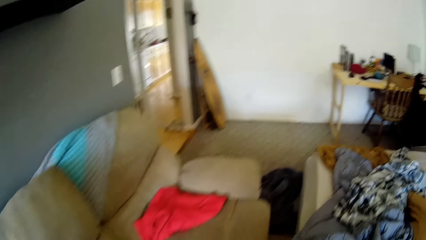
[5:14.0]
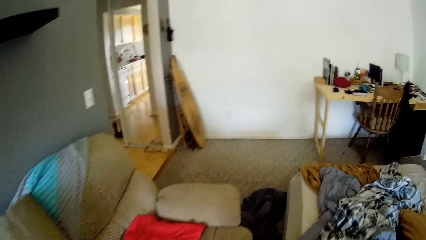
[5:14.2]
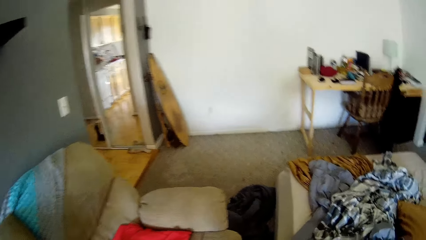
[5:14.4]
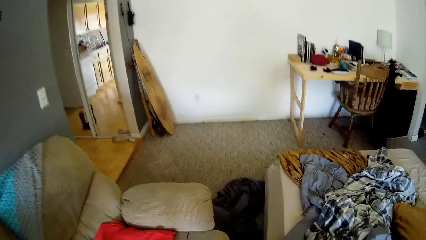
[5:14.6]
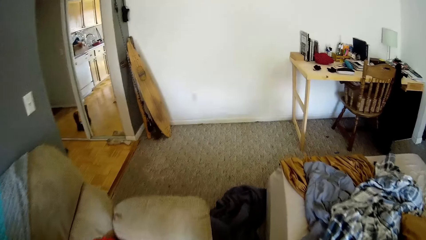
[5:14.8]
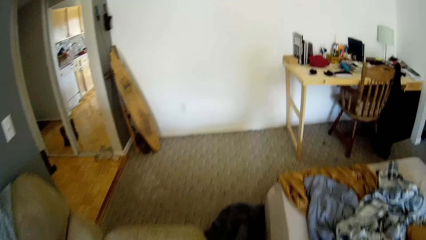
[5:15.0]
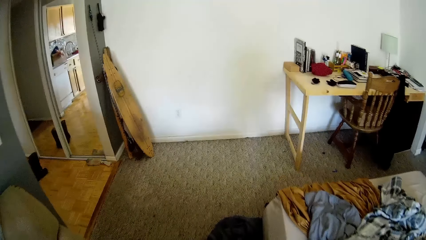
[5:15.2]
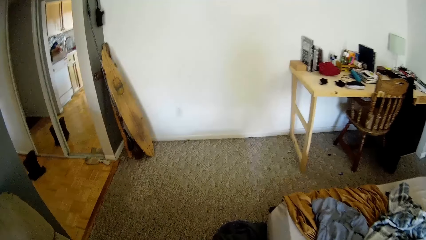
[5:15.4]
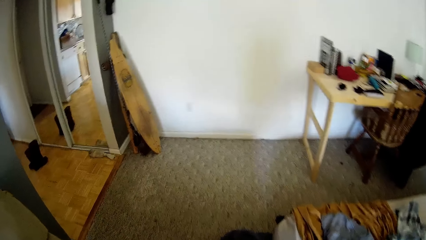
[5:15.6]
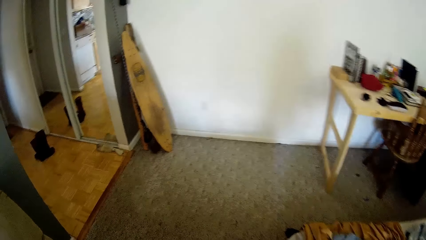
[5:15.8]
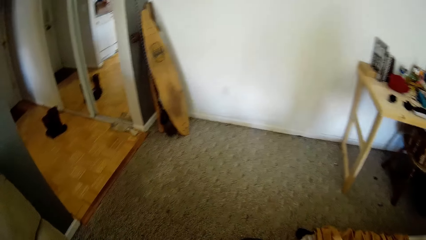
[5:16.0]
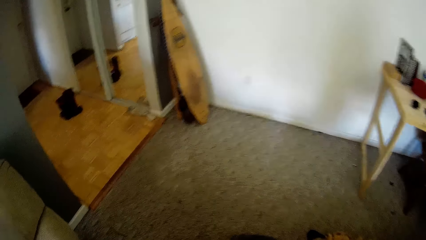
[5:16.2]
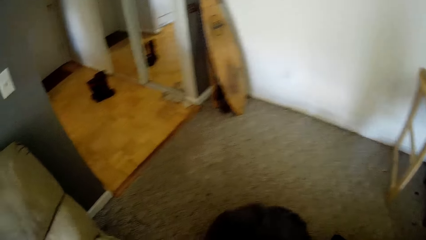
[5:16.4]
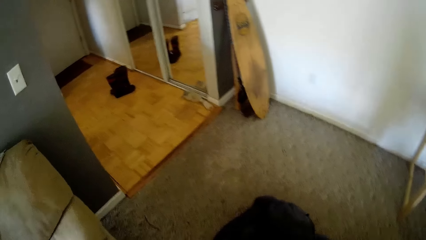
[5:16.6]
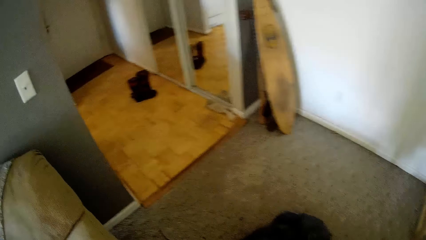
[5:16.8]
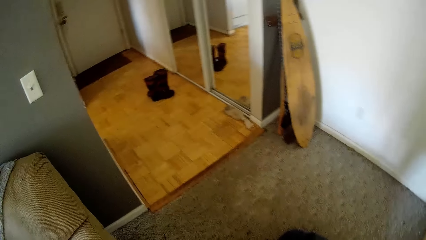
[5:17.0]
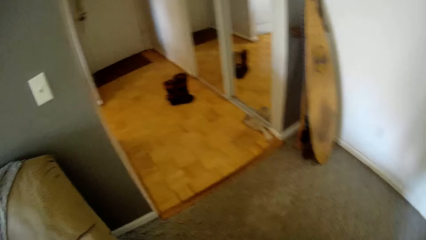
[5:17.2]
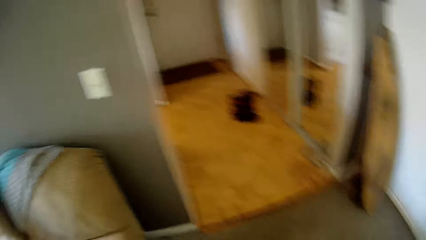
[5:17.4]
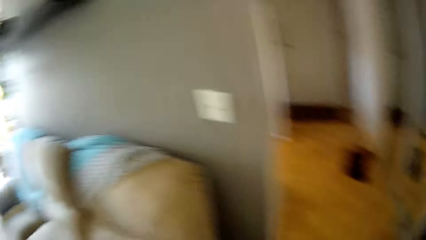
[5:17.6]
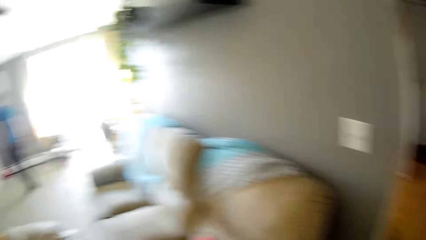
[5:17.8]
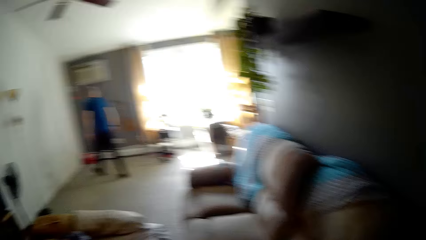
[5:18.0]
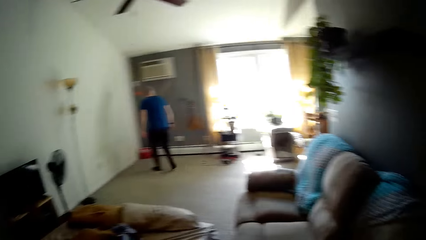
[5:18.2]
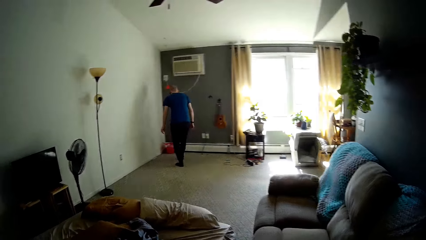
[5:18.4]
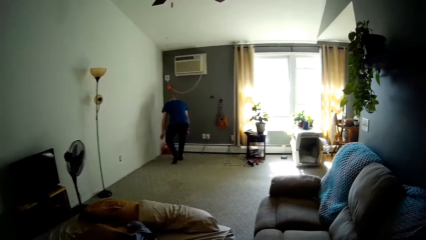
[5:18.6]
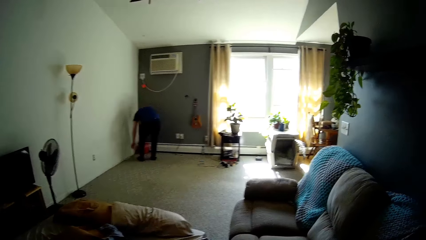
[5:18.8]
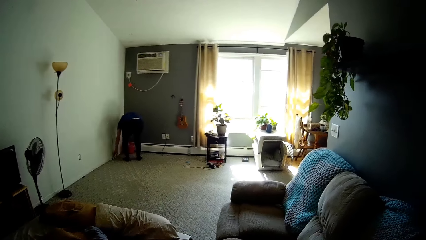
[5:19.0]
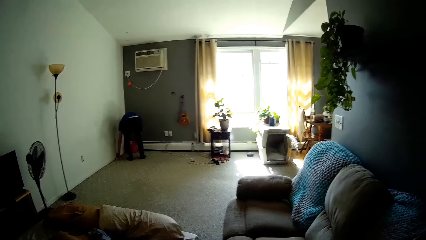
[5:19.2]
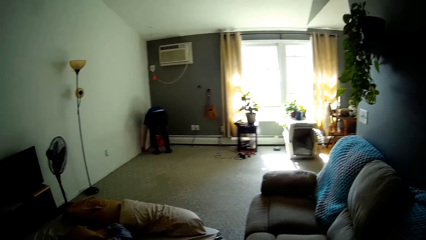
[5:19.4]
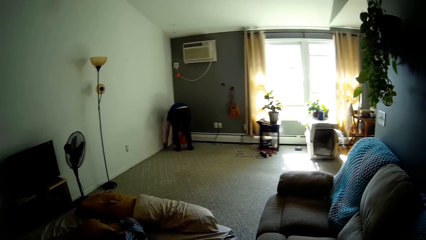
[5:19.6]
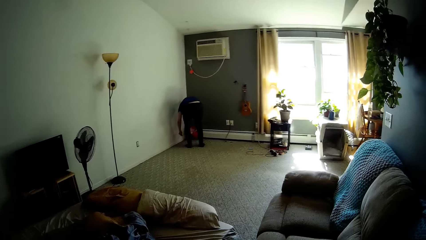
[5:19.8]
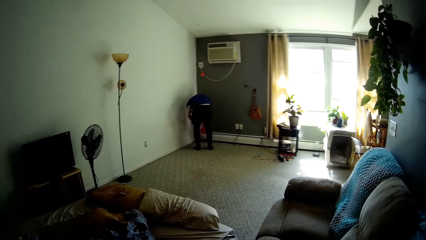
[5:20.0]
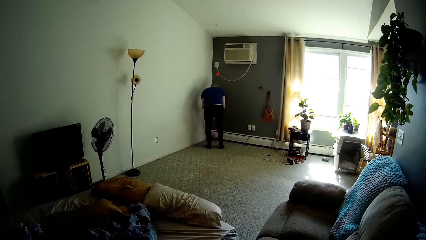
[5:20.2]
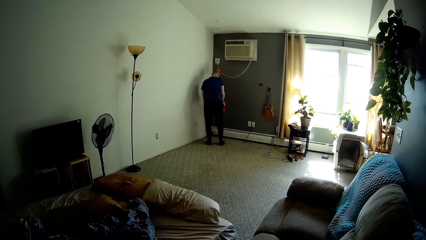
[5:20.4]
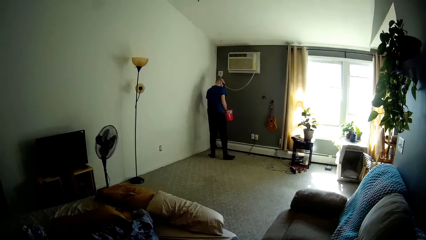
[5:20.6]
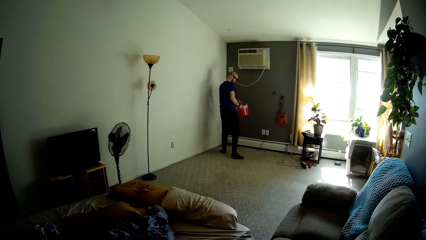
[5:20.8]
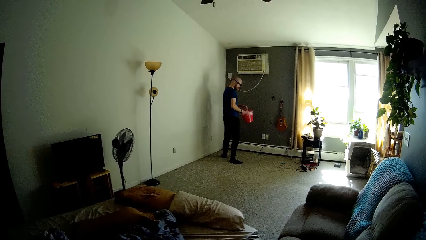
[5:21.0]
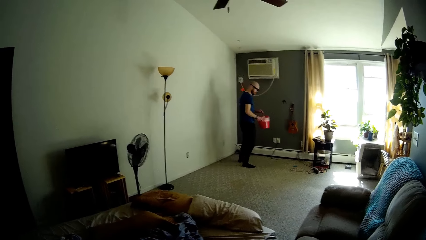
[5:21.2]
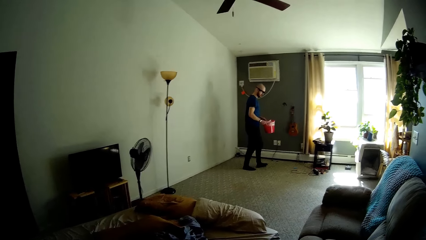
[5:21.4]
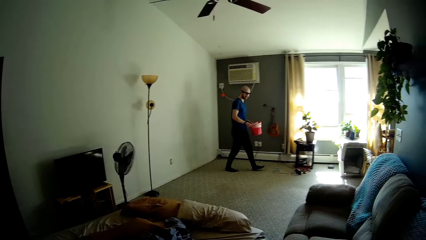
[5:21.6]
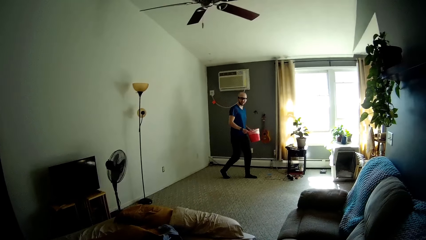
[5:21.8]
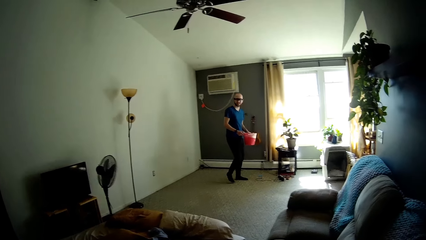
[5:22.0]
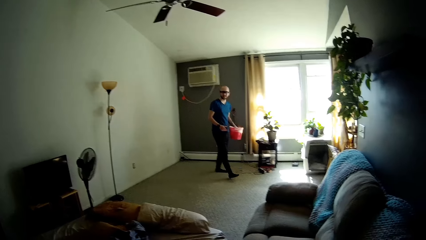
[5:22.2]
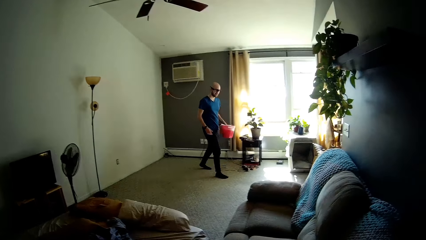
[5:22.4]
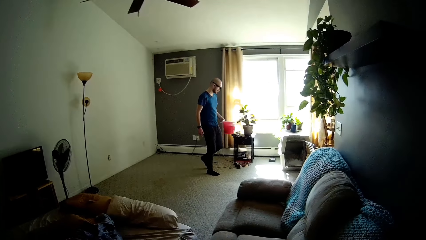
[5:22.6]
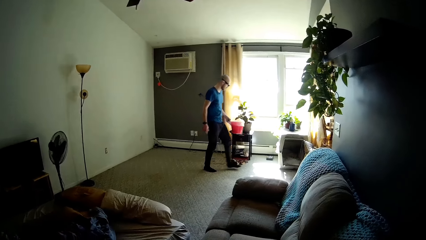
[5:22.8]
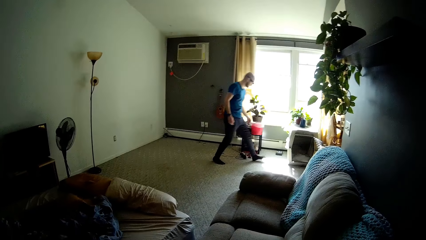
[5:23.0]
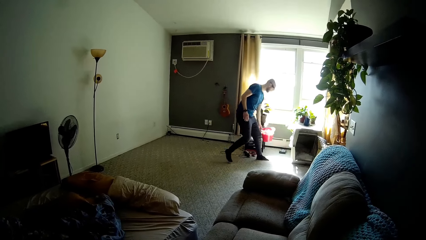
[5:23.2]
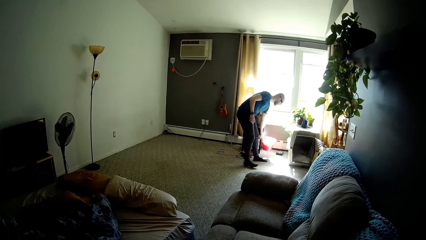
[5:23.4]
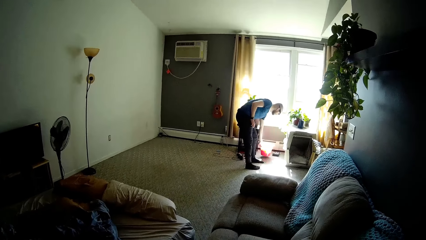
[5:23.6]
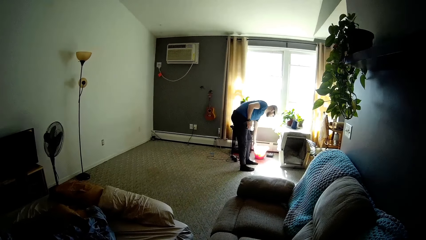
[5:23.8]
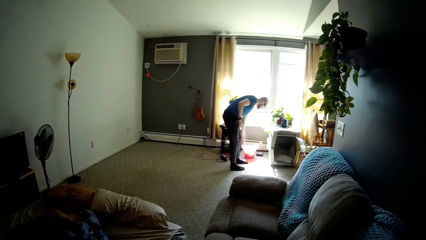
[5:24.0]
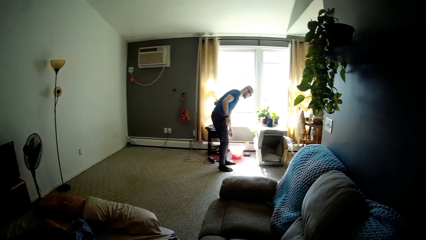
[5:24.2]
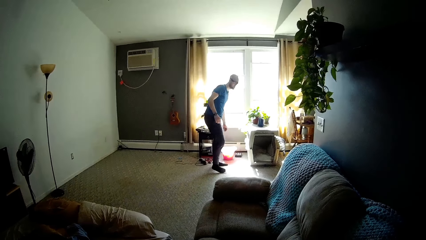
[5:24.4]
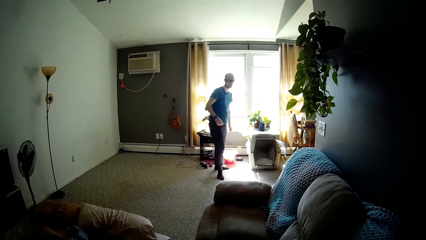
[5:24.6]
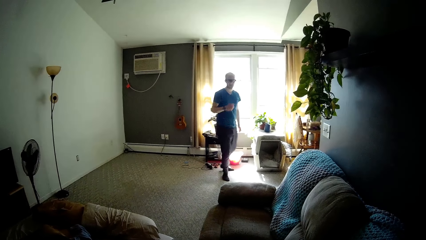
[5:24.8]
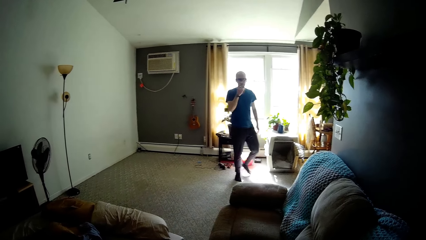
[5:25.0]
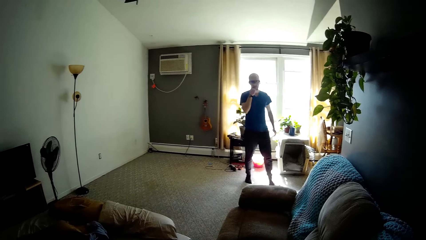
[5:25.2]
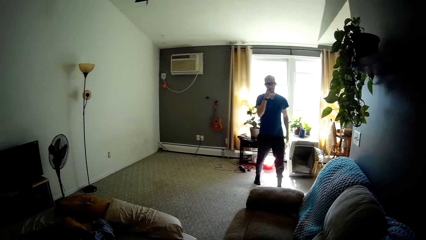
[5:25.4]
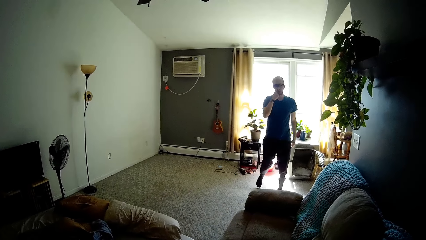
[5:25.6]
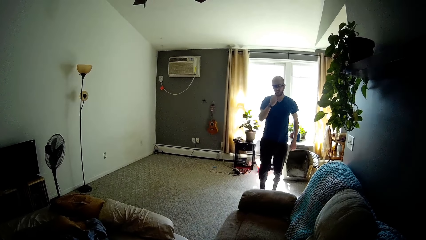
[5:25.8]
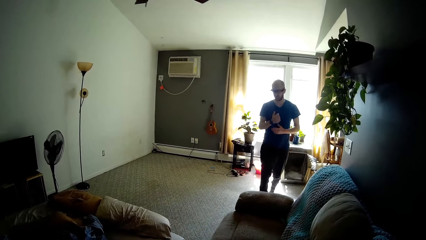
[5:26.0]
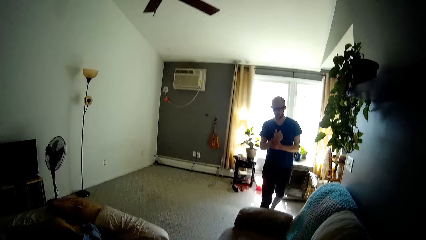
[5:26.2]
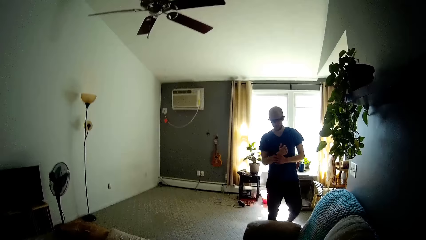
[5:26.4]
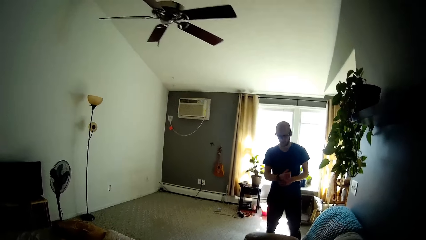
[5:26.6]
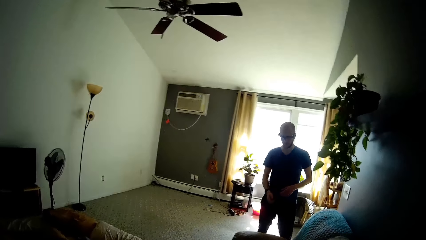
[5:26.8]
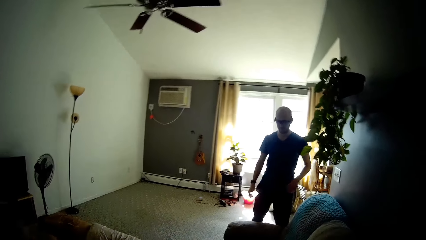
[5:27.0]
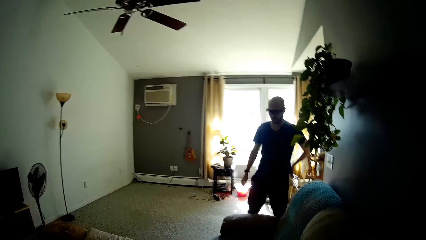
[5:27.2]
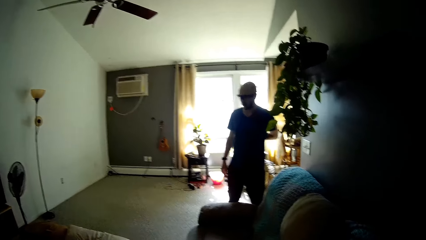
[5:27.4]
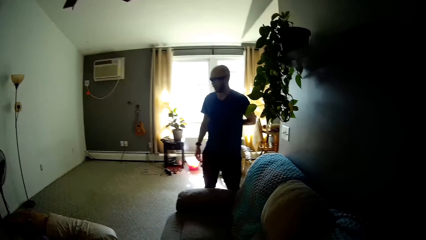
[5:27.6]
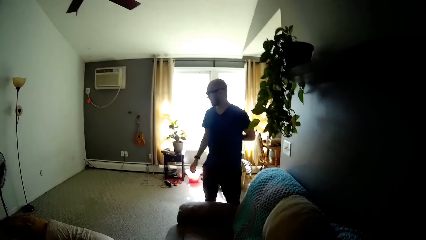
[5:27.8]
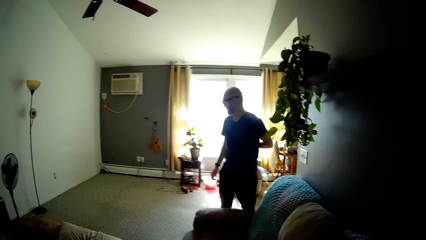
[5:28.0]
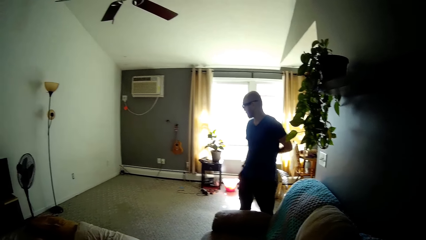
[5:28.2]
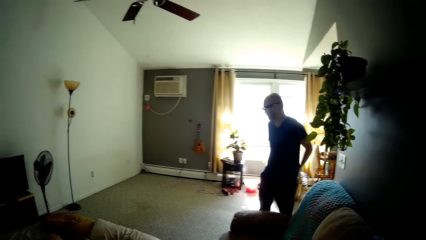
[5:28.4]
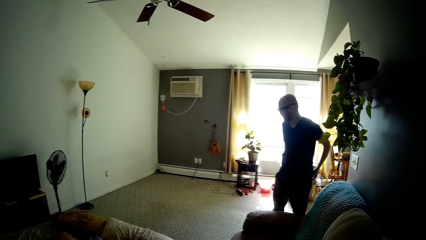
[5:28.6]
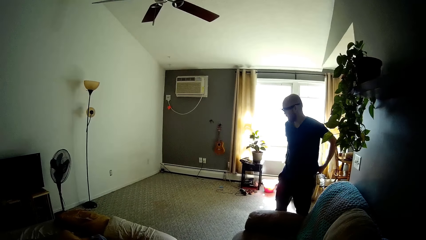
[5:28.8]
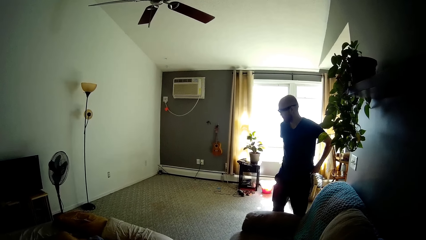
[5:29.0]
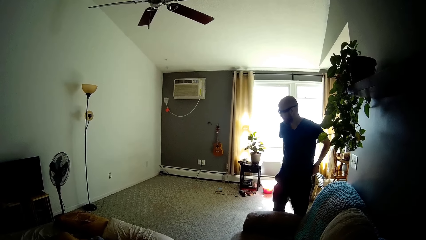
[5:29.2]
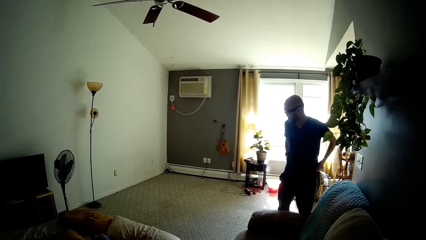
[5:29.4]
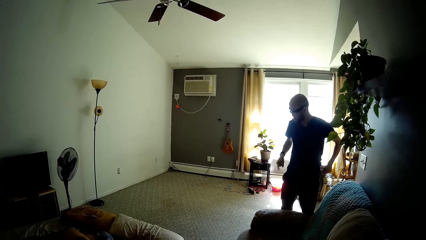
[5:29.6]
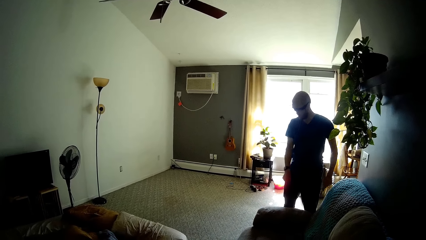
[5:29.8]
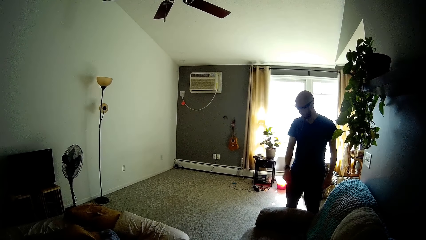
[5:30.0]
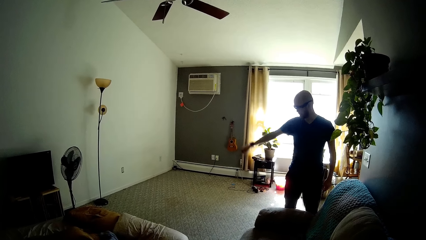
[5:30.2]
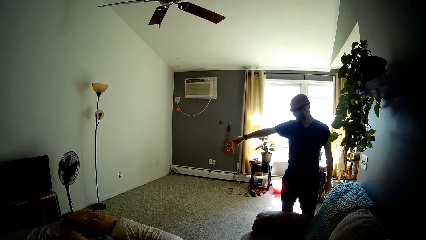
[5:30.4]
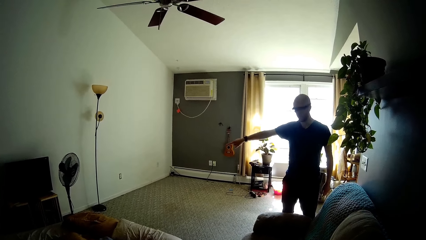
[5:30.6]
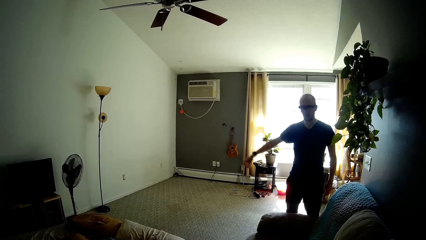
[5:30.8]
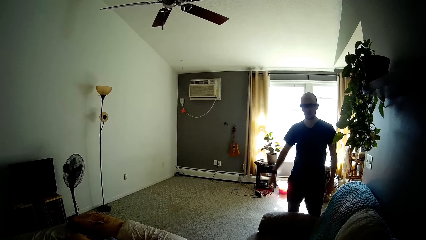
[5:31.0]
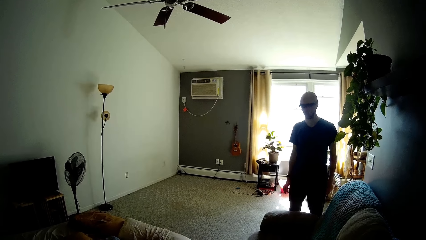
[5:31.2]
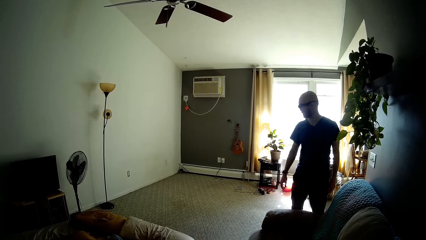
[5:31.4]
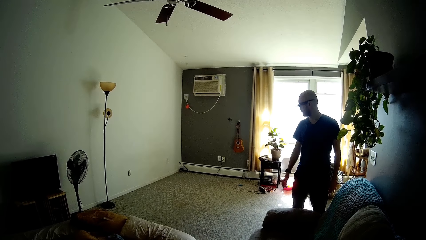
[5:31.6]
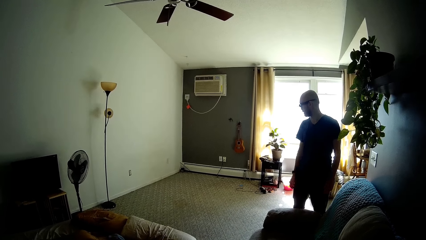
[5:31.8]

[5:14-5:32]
The camera wearer moves clothes on the floor and turns around. A man walks towards the air conditioner, bends down, picks dirt from the floor, and picks up a dustbin from the floor. The man carries a basket with his right hand, walks towards the table, and drops the basket on the ground. The man walks back to the bedroom, touches the nose, holds the wrist, and points at the light stand with his right hand.
